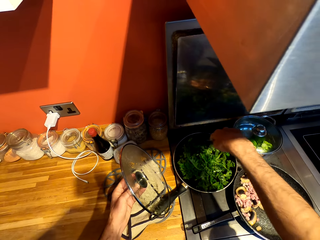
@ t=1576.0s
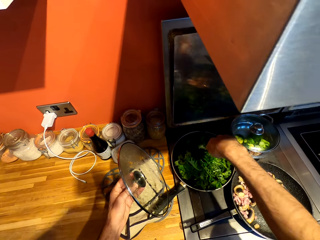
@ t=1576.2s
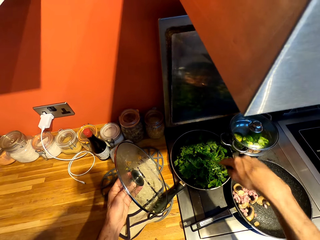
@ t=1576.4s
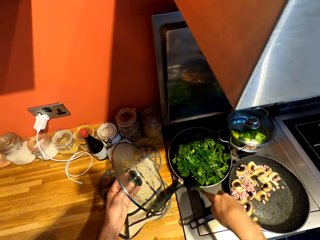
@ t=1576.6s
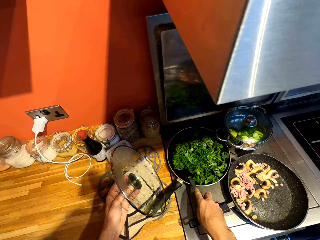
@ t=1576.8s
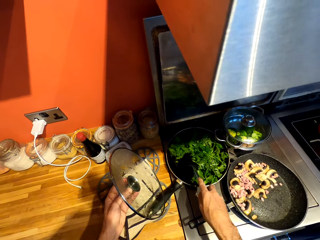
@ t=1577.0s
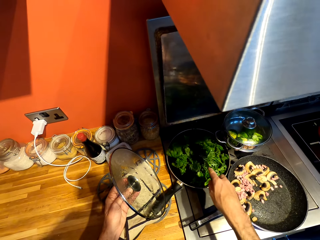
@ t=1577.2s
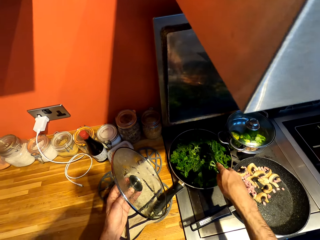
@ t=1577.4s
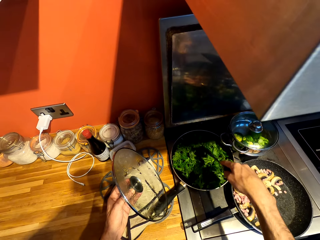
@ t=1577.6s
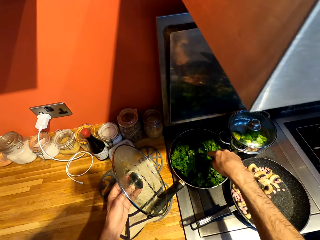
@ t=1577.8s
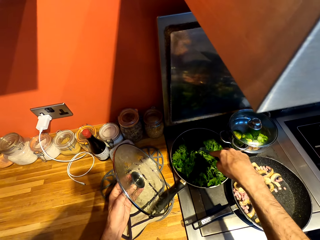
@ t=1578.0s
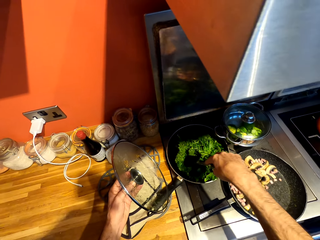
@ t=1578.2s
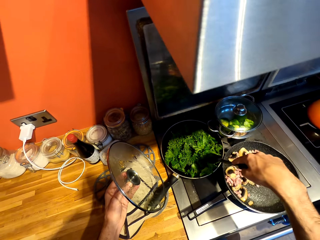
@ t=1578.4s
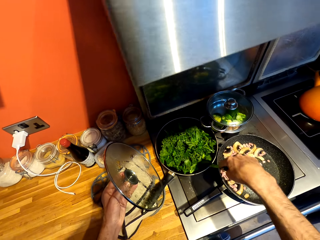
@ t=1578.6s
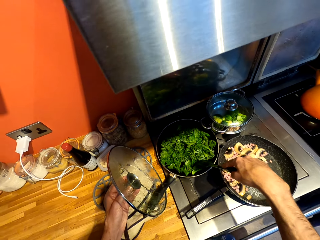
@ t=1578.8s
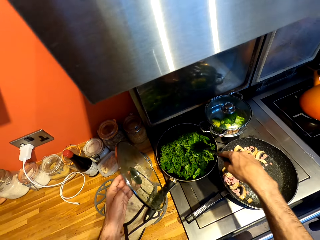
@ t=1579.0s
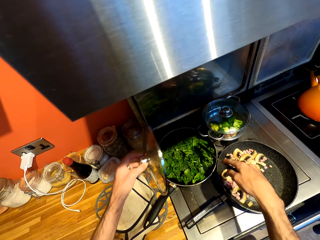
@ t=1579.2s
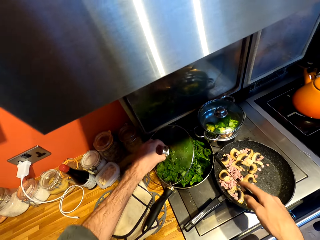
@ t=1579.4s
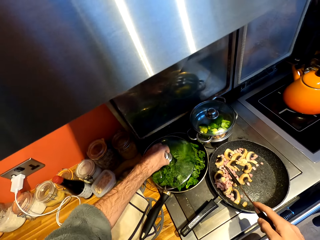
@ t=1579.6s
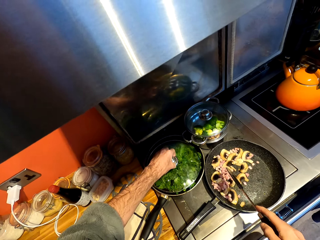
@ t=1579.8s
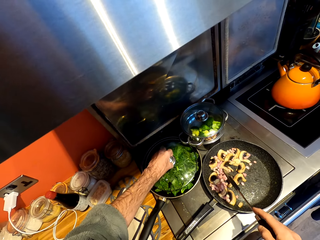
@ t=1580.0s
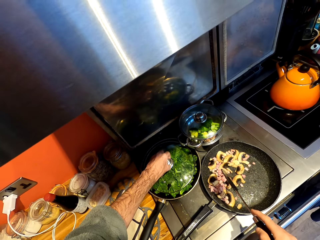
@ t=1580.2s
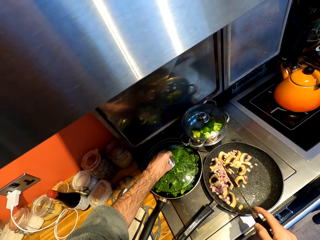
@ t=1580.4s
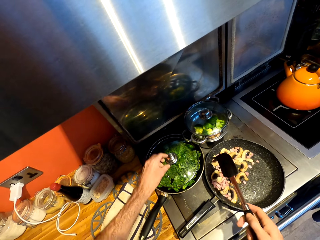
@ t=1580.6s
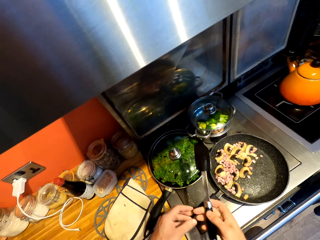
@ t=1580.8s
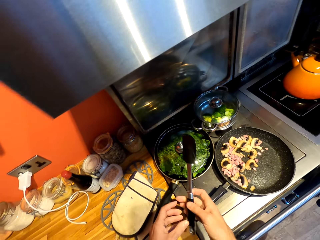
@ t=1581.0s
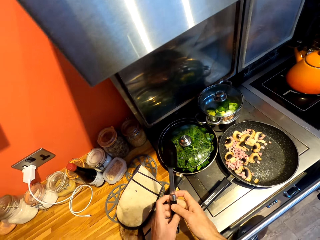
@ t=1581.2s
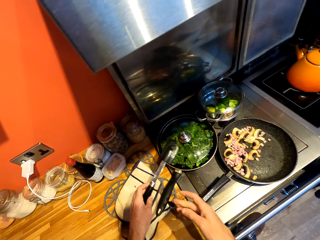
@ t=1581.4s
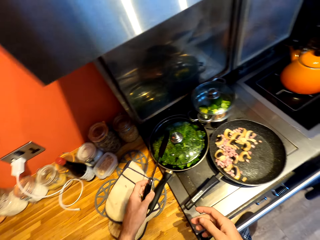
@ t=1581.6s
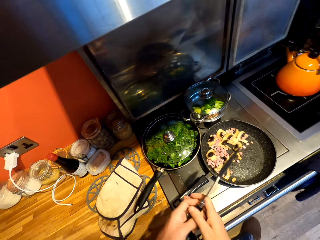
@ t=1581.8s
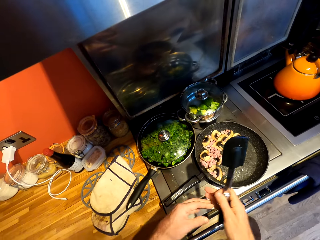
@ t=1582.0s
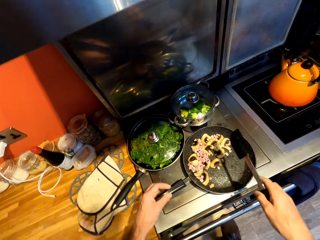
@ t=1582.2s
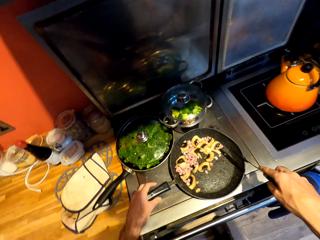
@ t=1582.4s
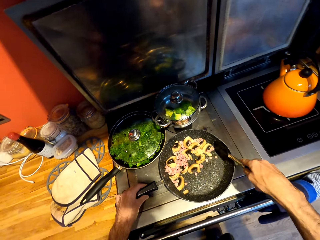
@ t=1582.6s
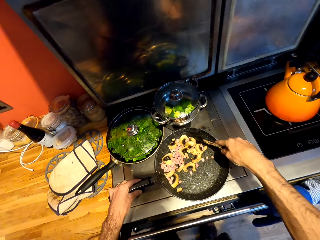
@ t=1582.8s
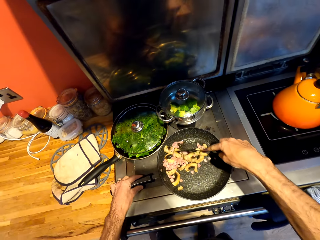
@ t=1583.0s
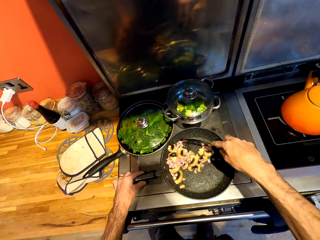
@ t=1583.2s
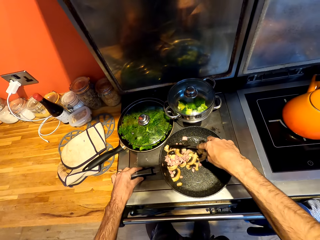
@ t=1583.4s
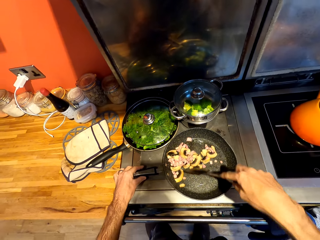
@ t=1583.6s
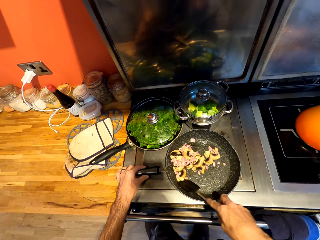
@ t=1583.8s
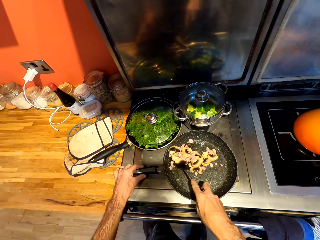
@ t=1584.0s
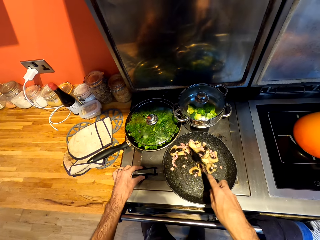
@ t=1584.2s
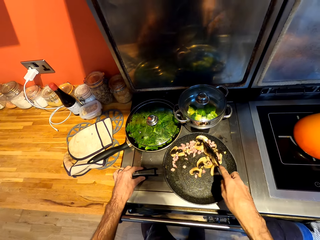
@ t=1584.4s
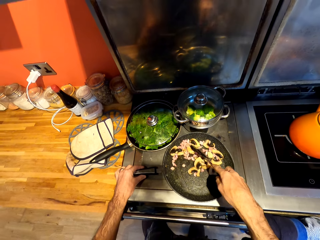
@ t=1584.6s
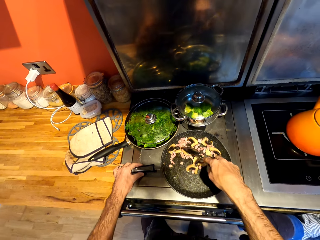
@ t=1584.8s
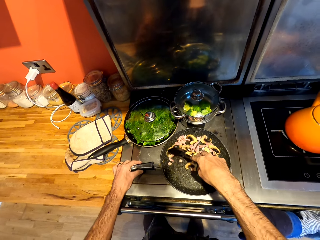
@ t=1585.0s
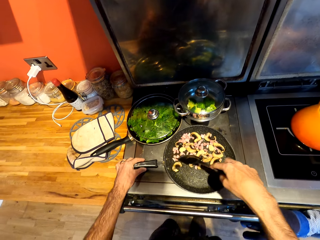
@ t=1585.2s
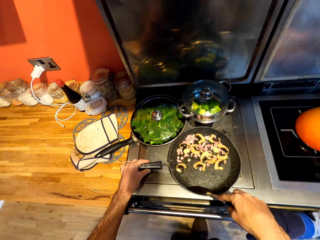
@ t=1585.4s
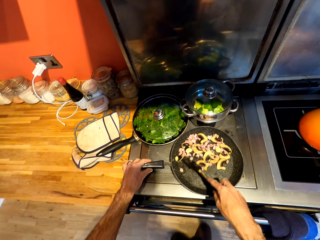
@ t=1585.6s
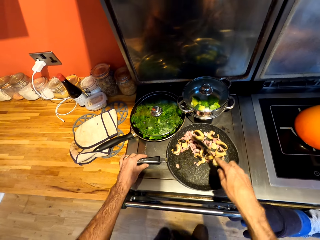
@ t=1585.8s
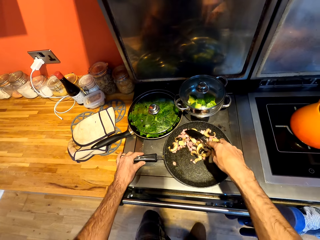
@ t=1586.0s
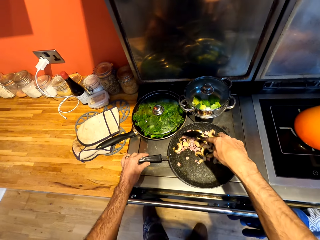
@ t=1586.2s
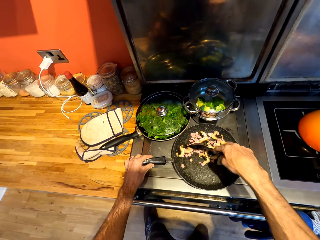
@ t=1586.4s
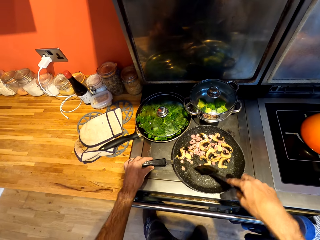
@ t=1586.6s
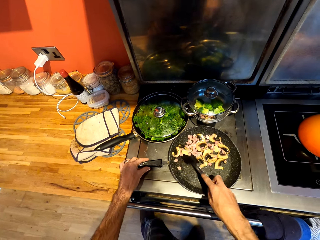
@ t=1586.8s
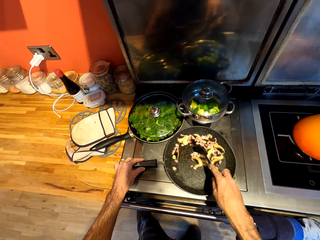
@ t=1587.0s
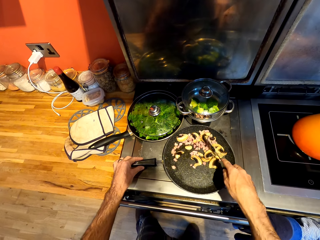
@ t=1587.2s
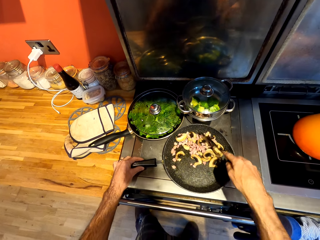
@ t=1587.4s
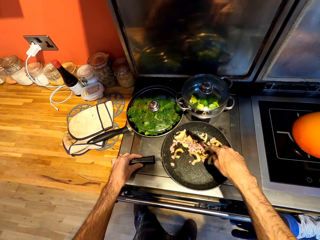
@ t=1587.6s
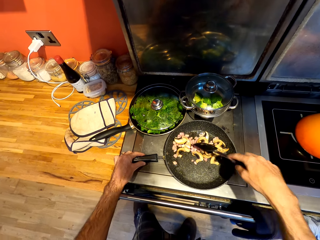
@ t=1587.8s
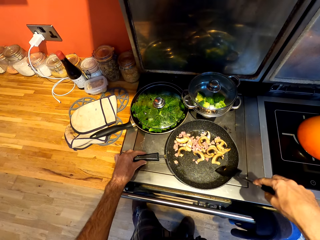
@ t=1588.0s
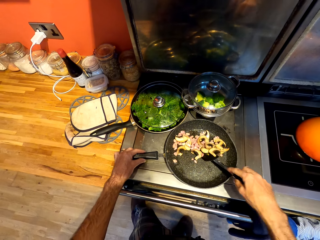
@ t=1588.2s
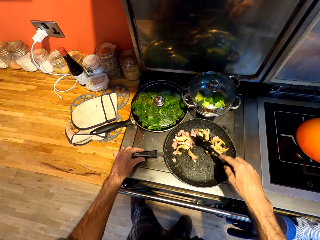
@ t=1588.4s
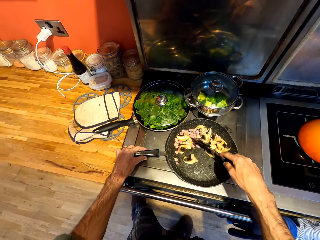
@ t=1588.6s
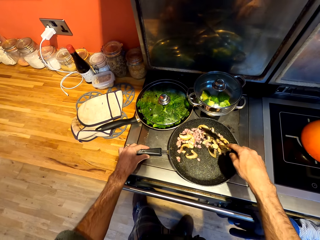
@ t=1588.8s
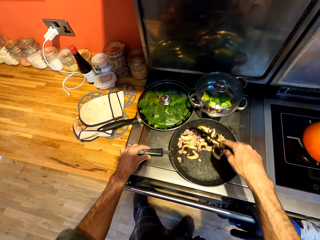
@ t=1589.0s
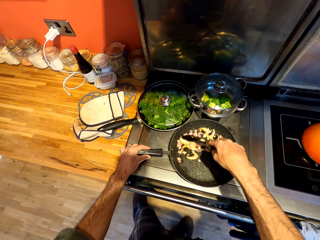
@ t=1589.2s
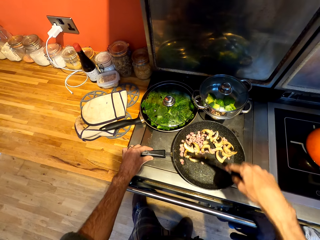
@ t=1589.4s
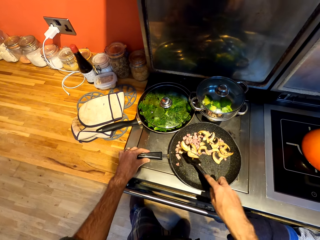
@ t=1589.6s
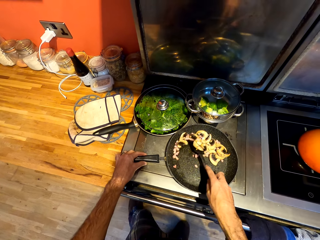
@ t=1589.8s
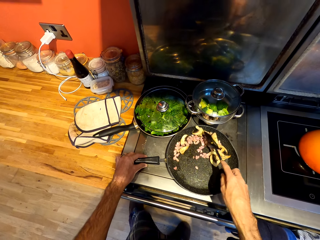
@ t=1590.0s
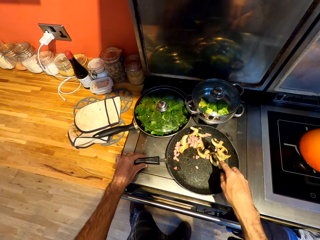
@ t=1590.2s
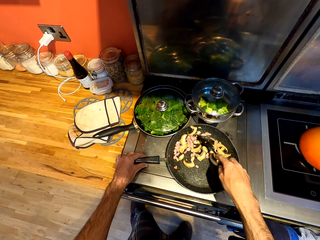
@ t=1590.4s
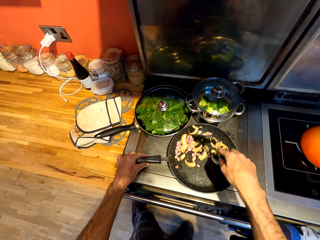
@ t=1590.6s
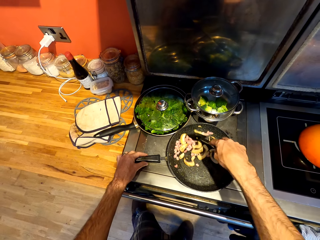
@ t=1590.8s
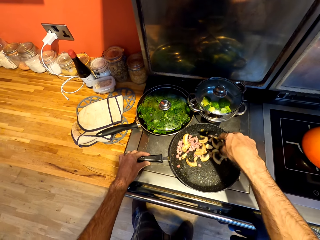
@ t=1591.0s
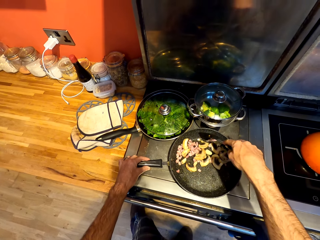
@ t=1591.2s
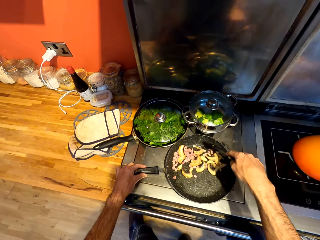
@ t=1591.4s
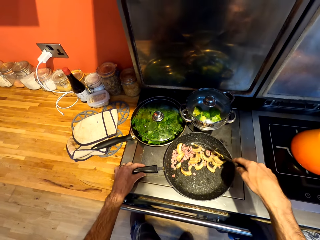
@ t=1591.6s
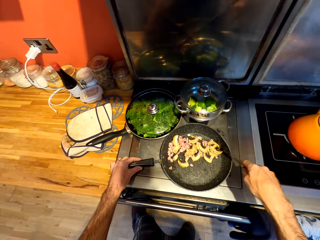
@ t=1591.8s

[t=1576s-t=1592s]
The camera wearer puts a lid on a cooking pot. He stirs food on a pan with a spatula. He moves his feet on the floor. He stirs the food on the pan with the spatula.
